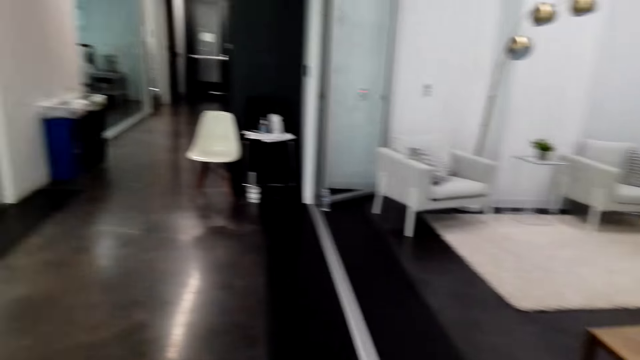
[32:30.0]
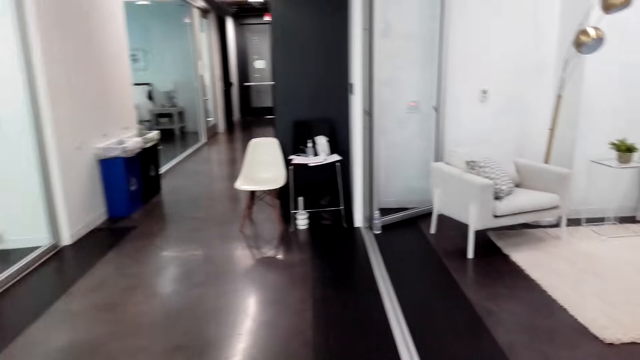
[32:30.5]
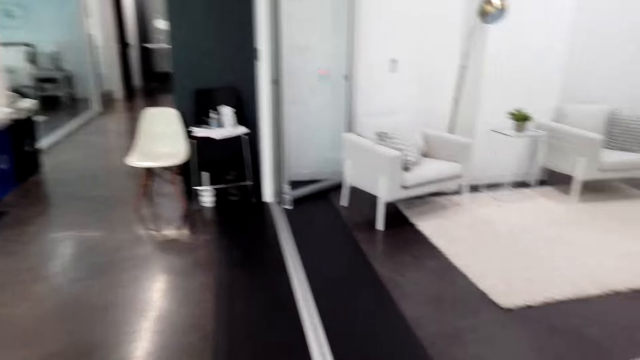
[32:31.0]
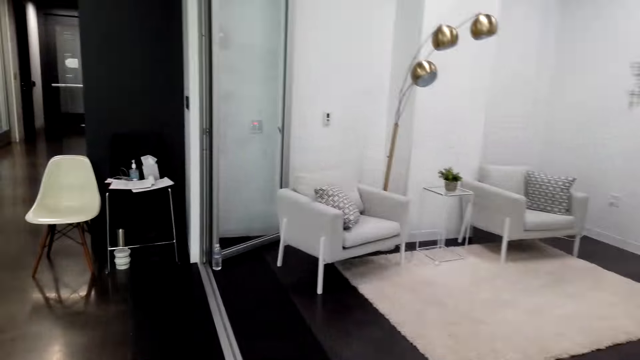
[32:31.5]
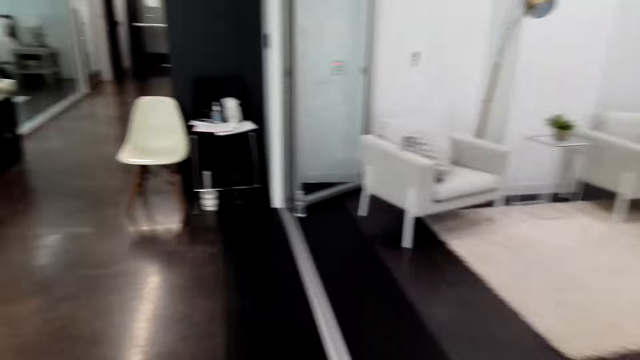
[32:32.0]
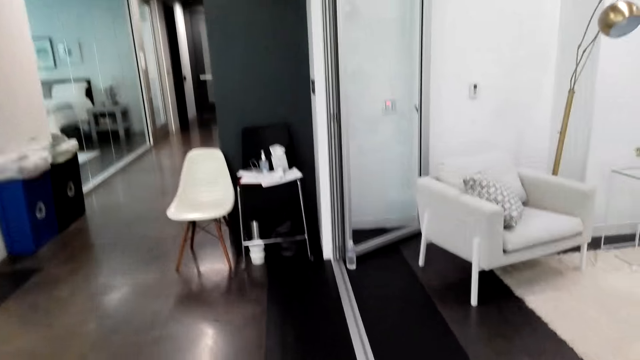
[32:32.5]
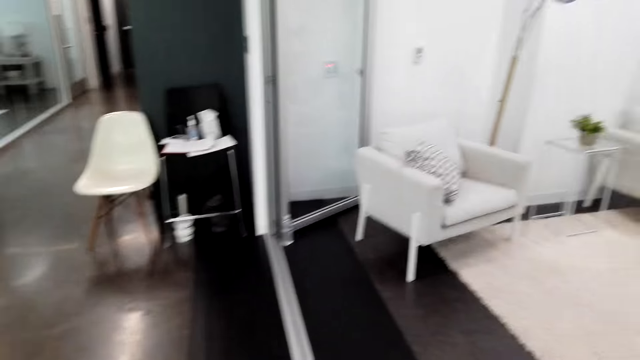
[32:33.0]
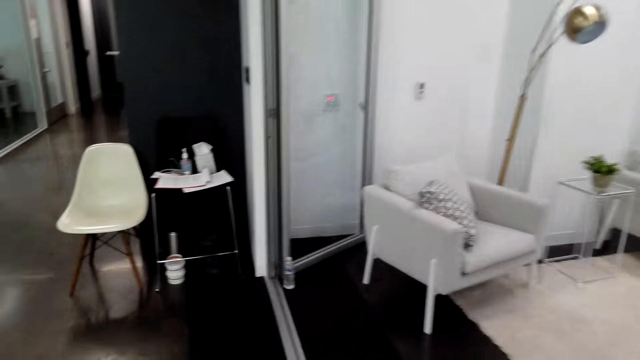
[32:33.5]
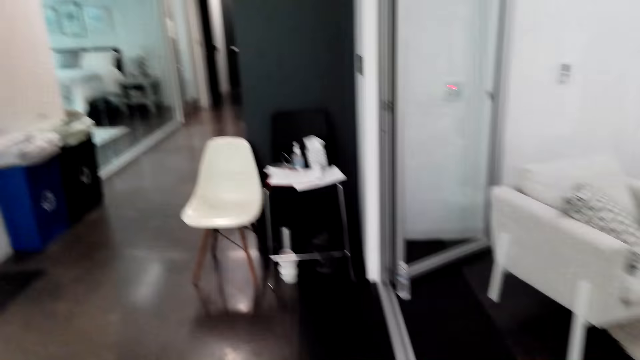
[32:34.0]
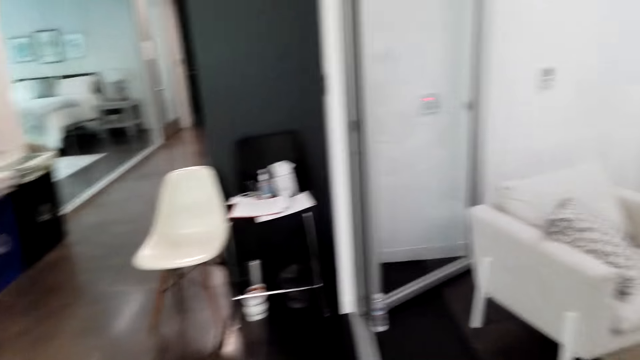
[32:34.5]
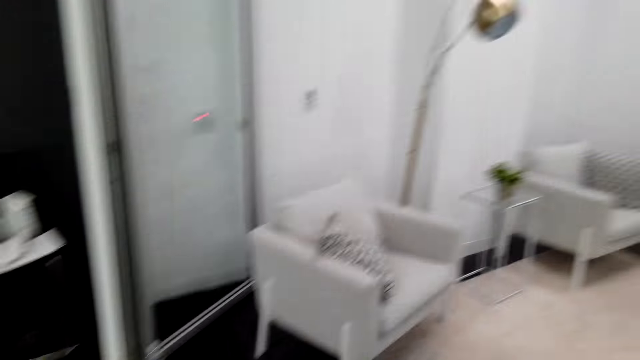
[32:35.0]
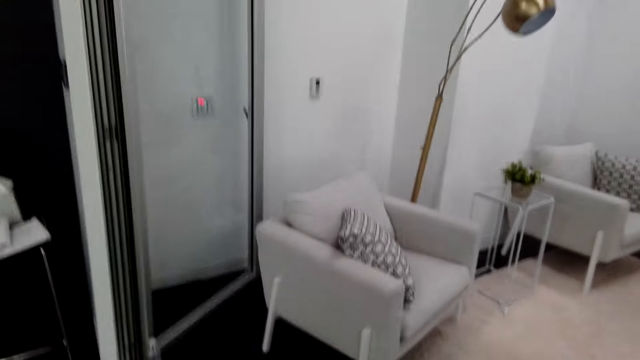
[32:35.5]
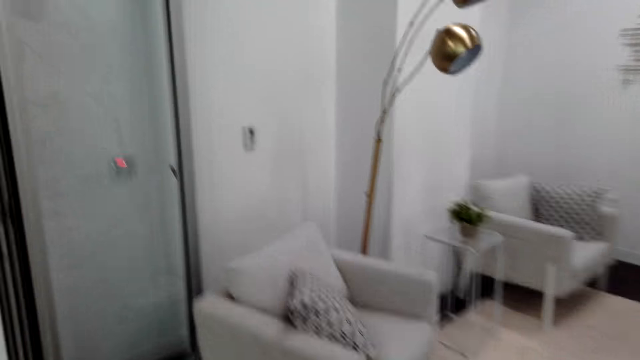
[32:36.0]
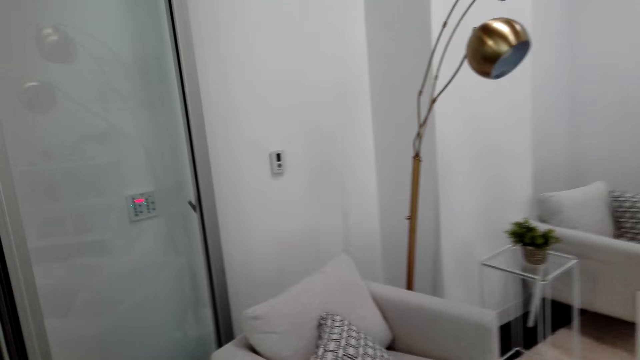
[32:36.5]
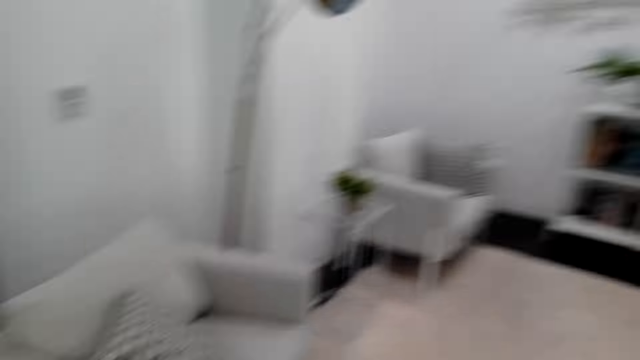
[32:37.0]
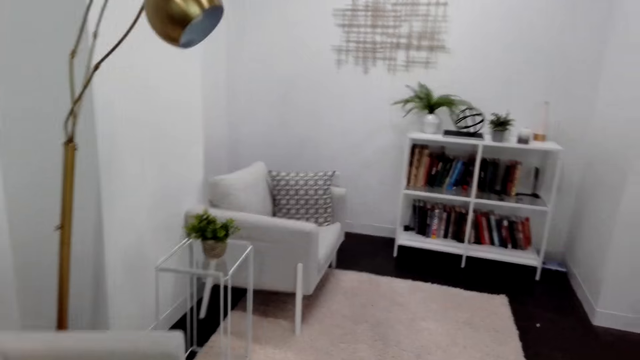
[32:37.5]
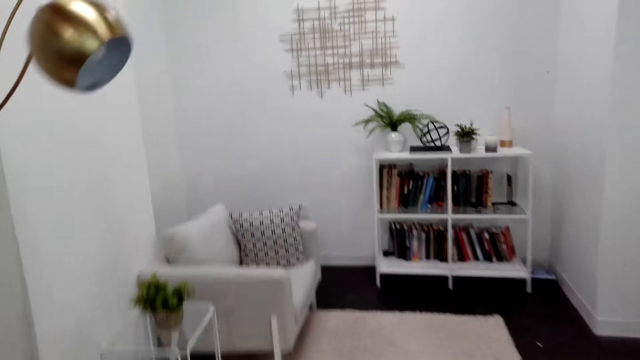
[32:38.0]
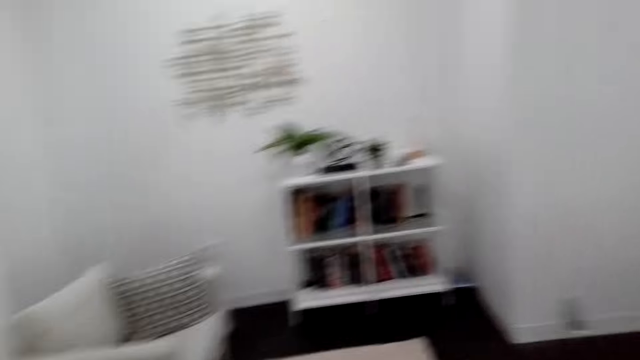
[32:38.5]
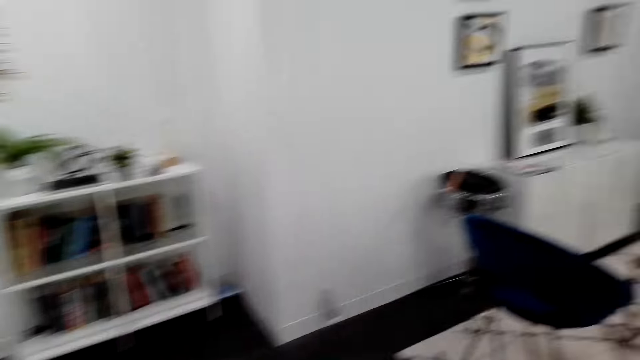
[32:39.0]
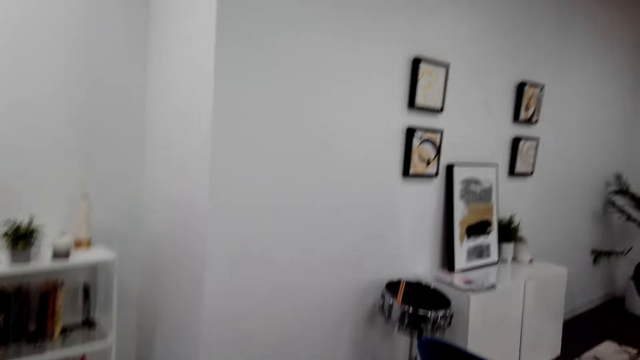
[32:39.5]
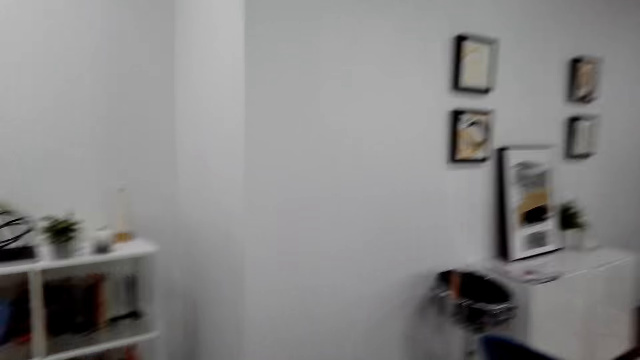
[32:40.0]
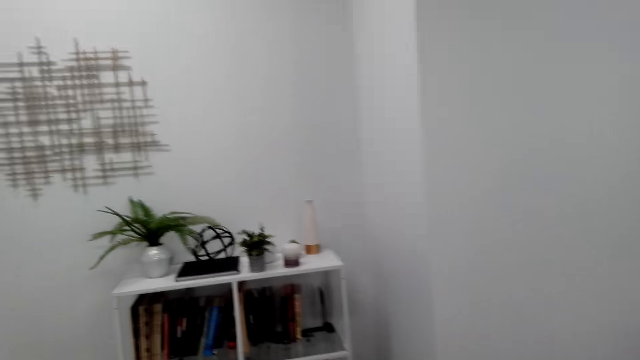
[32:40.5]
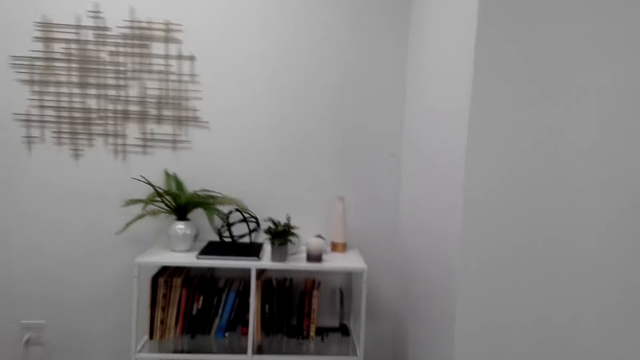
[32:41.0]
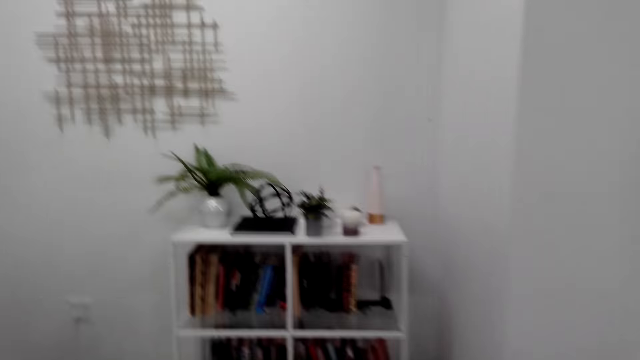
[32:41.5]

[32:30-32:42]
The camera wearer enters the room. They talk on the cellphone. They talk on the cellphone again. They walk towards the bookshelf.

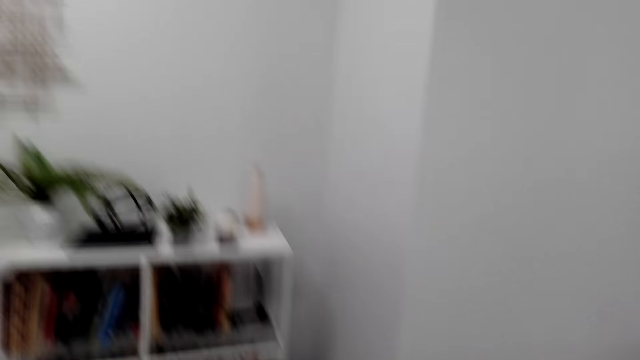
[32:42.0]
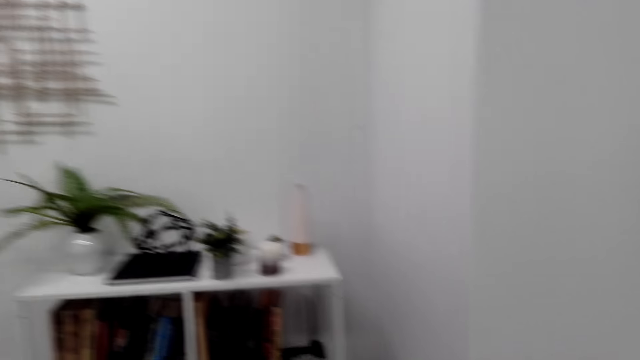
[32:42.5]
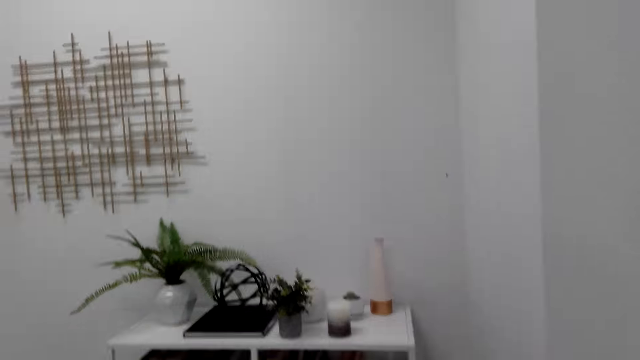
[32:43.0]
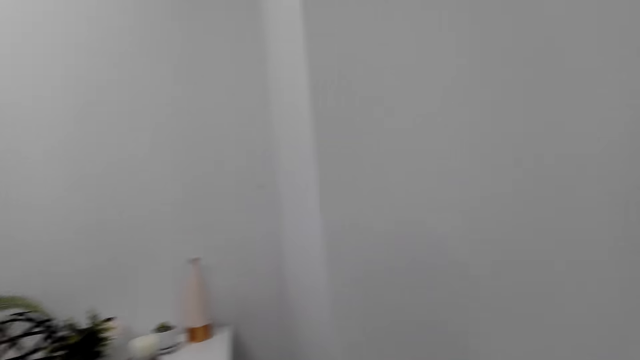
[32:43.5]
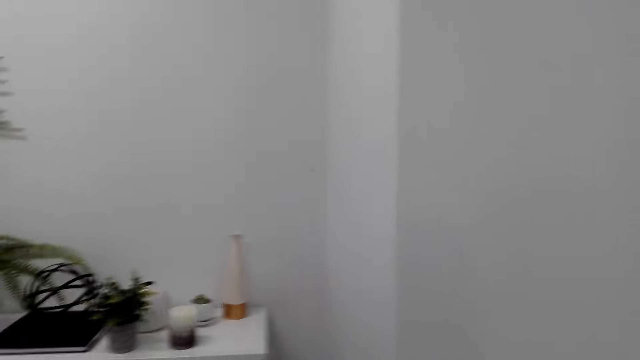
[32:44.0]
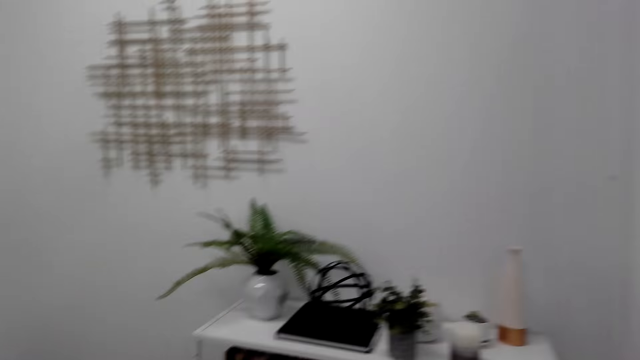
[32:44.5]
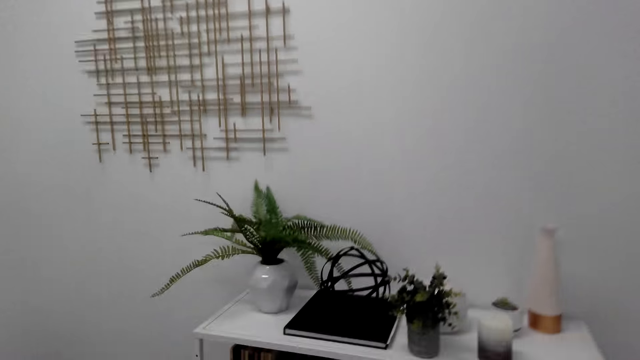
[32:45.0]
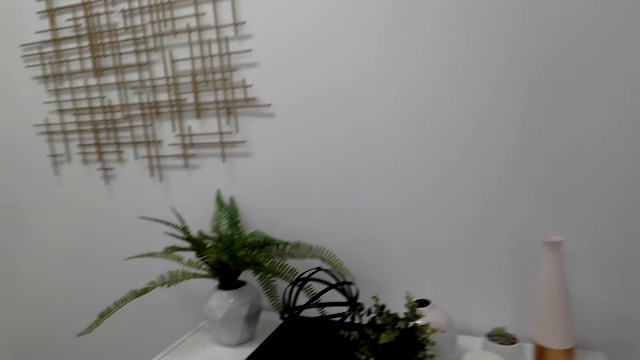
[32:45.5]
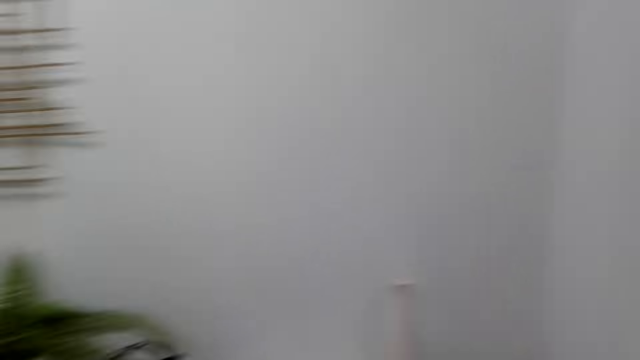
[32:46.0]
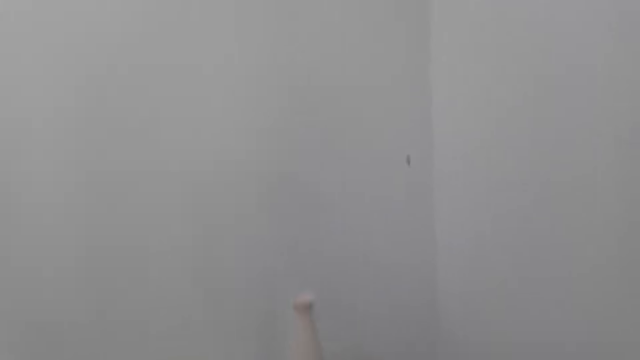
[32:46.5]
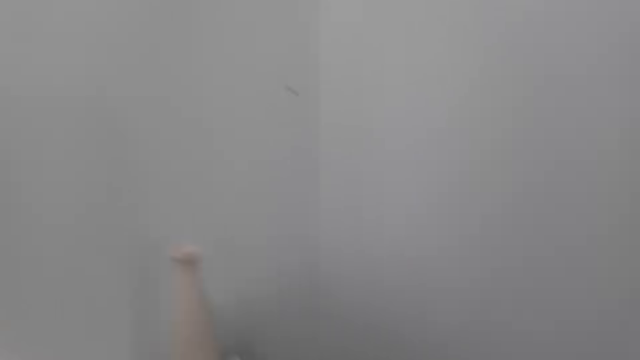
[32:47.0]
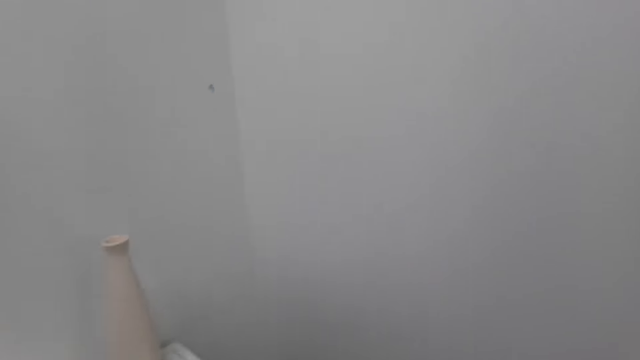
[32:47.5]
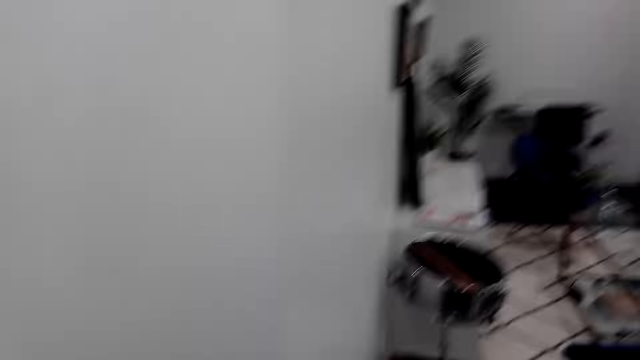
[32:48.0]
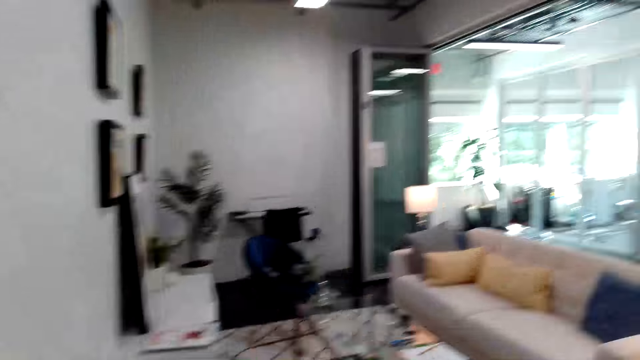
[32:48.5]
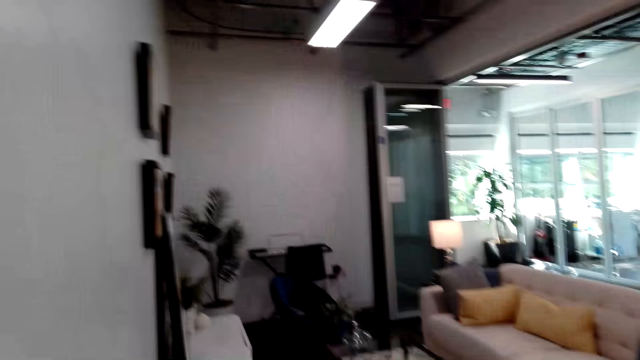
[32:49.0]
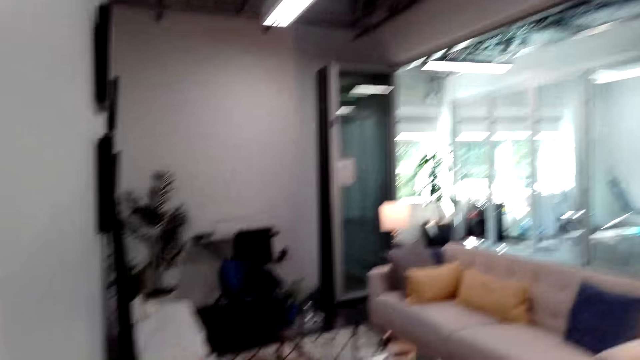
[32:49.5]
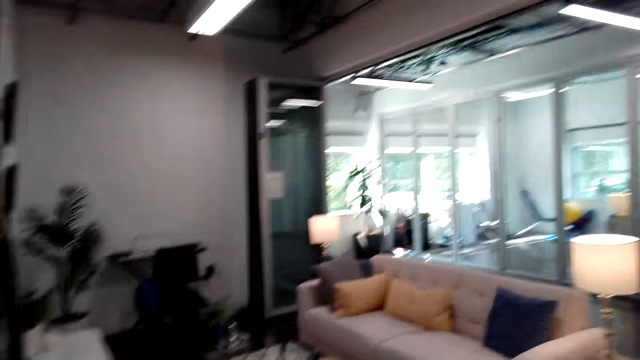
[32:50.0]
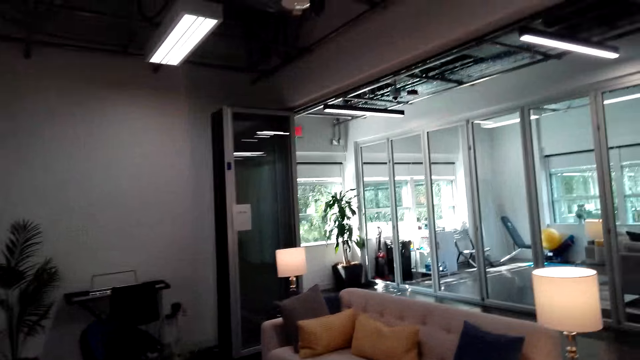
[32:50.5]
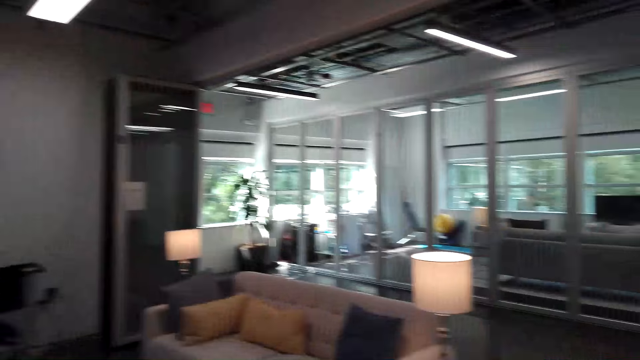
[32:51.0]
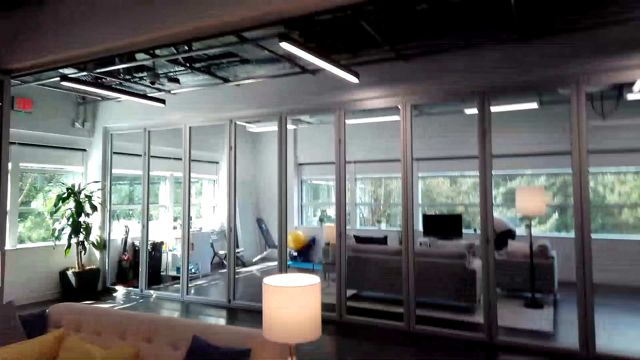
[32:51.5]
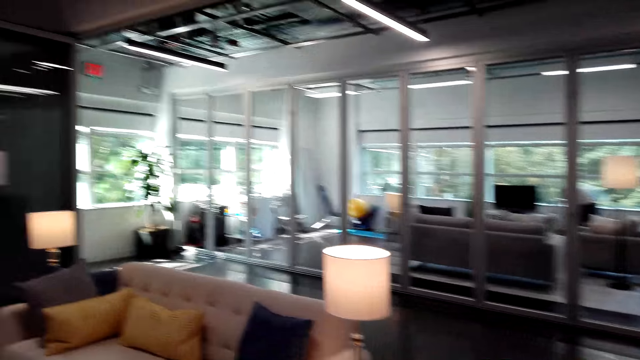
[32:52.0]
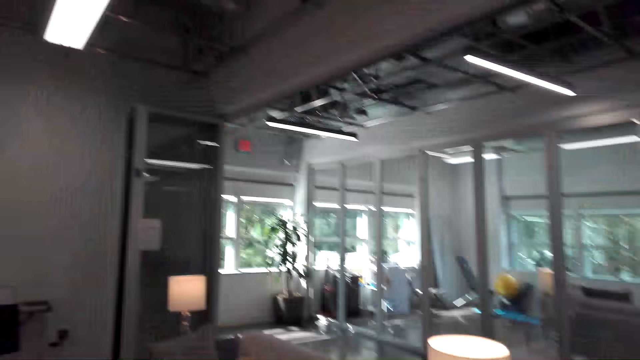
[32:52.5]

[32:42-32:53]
The camera wearer talks on the cellphone. They turn around.
